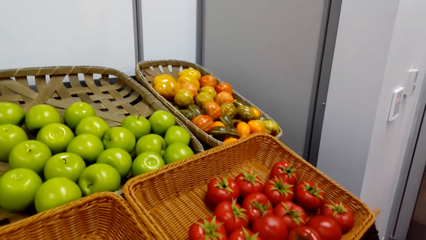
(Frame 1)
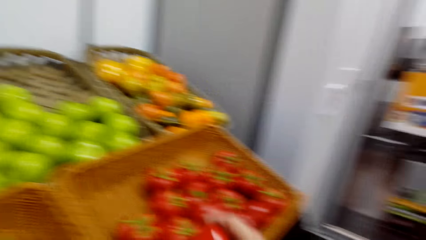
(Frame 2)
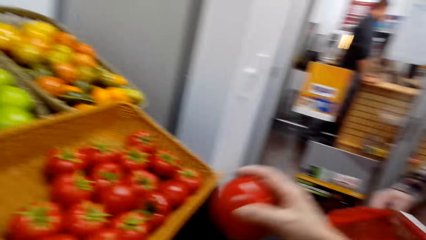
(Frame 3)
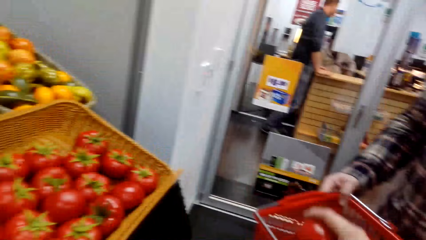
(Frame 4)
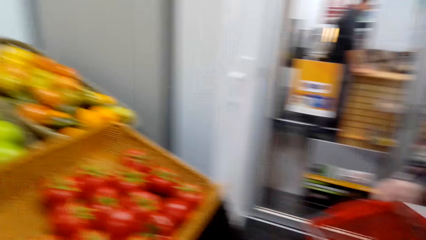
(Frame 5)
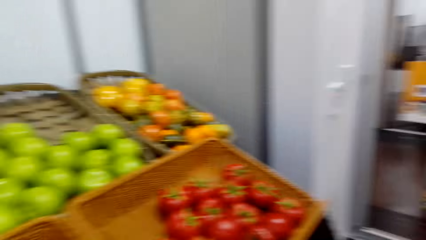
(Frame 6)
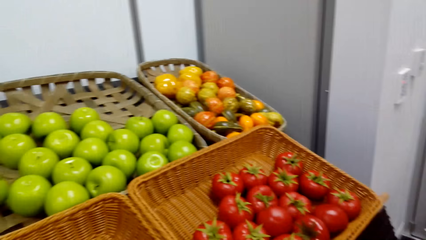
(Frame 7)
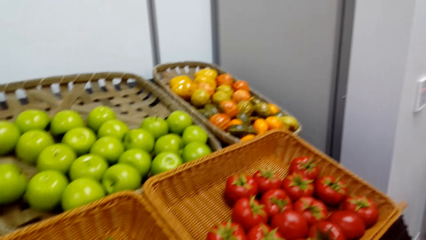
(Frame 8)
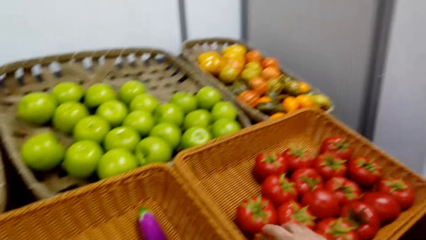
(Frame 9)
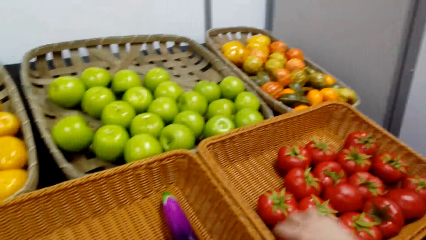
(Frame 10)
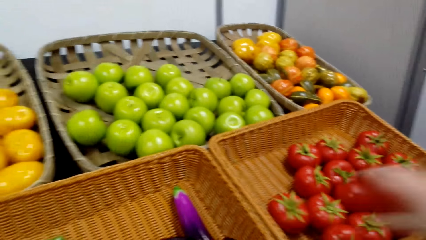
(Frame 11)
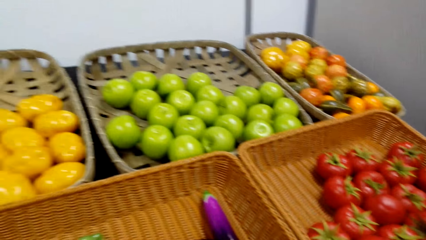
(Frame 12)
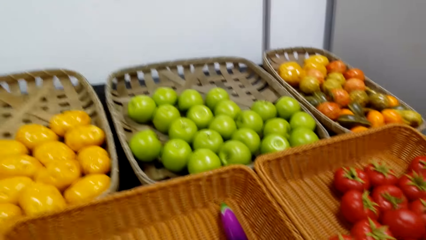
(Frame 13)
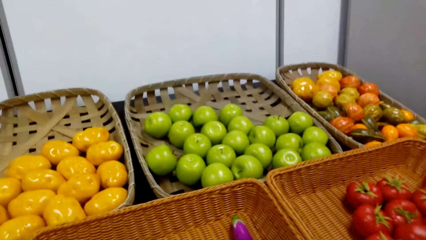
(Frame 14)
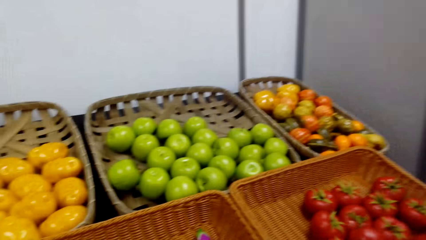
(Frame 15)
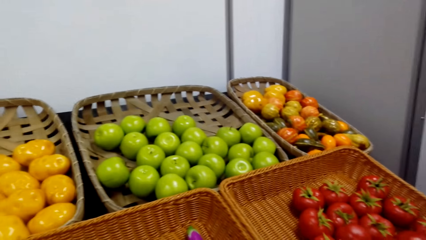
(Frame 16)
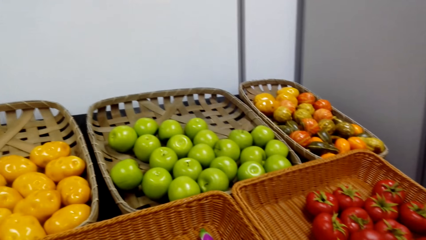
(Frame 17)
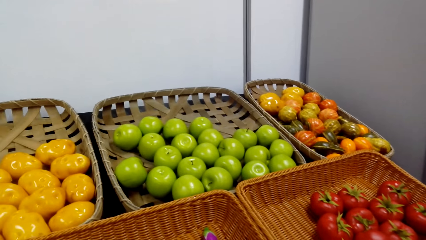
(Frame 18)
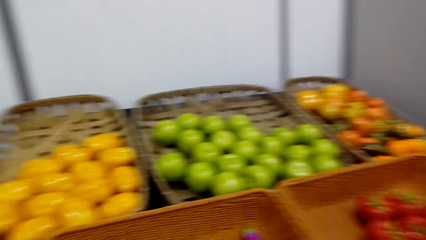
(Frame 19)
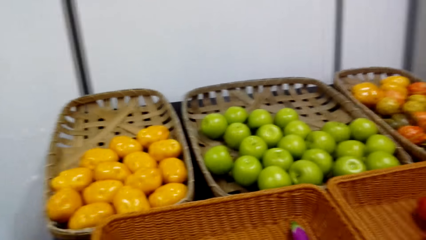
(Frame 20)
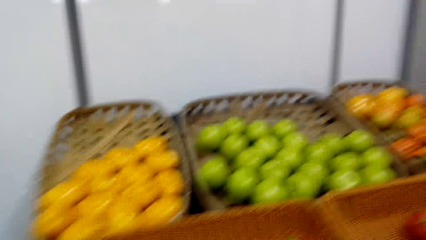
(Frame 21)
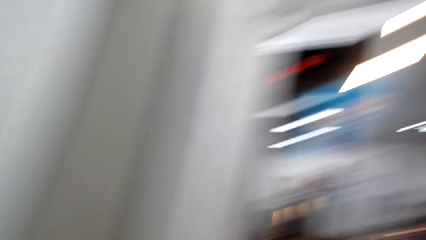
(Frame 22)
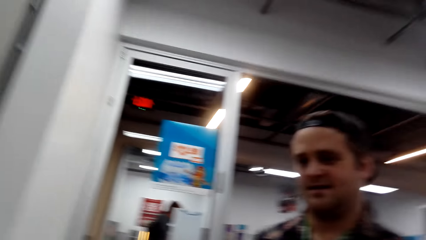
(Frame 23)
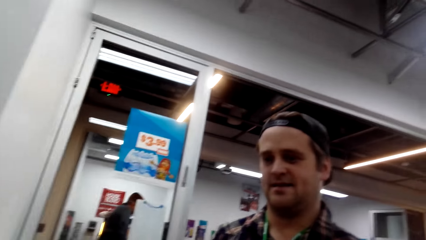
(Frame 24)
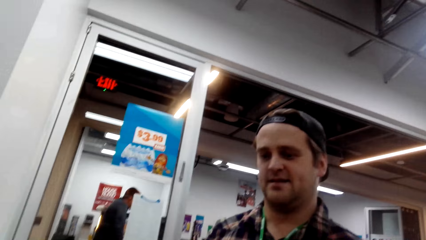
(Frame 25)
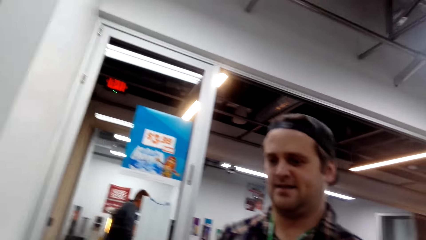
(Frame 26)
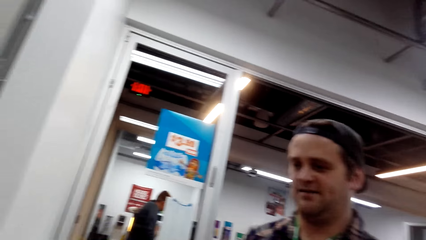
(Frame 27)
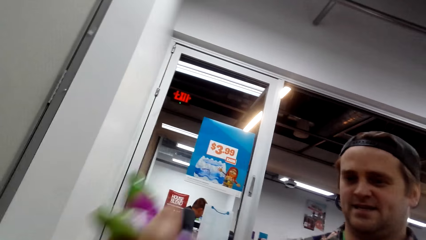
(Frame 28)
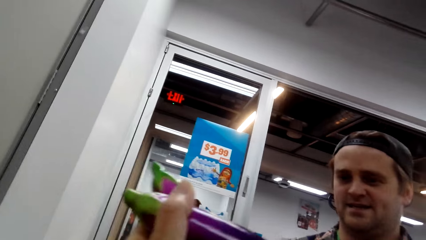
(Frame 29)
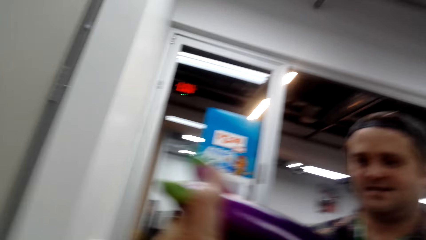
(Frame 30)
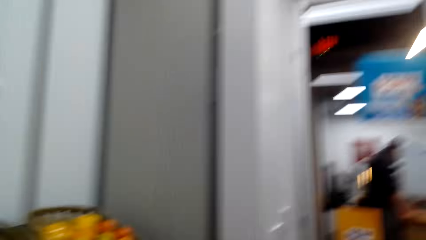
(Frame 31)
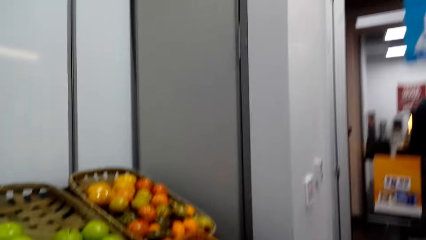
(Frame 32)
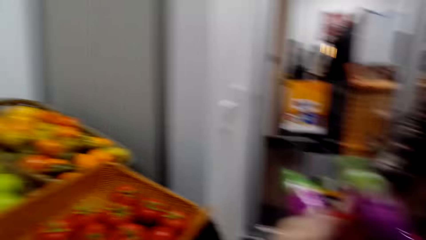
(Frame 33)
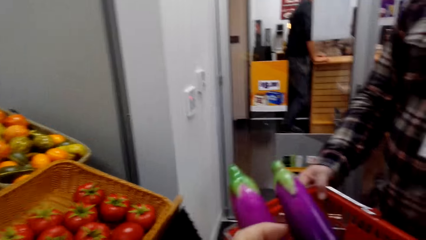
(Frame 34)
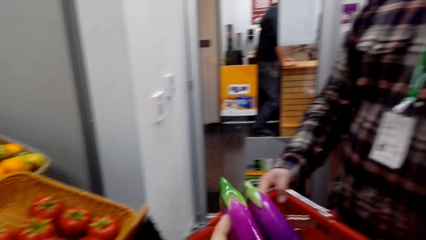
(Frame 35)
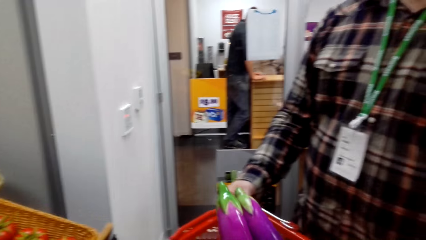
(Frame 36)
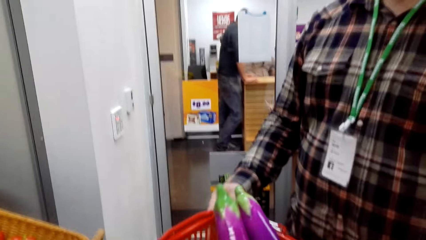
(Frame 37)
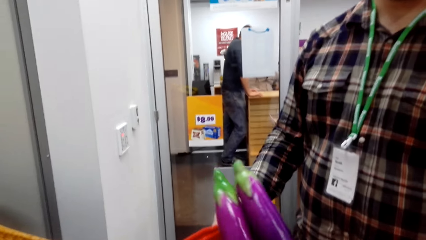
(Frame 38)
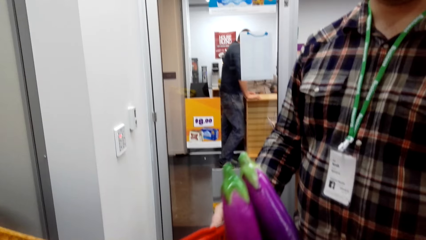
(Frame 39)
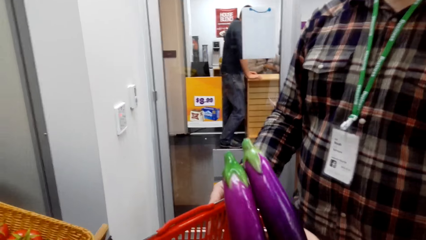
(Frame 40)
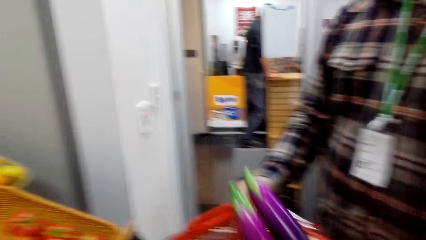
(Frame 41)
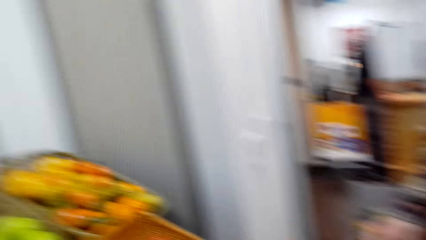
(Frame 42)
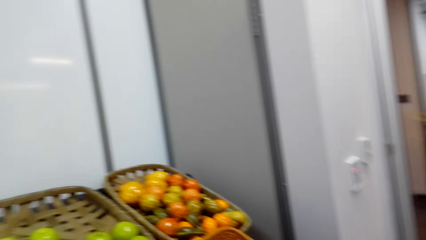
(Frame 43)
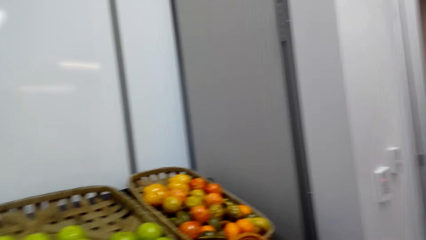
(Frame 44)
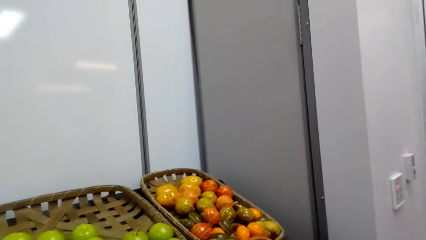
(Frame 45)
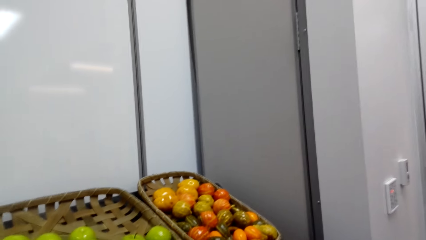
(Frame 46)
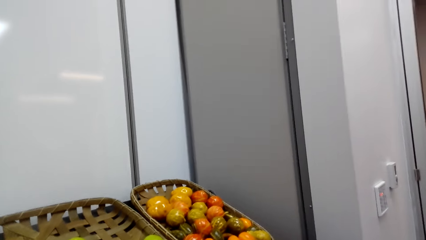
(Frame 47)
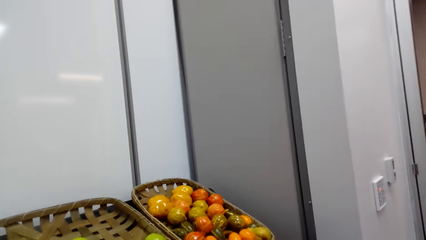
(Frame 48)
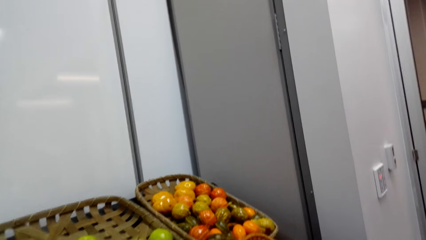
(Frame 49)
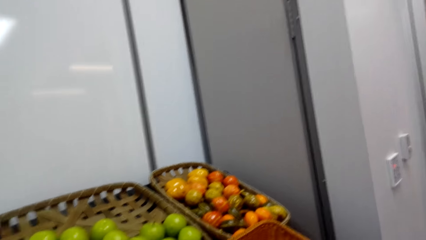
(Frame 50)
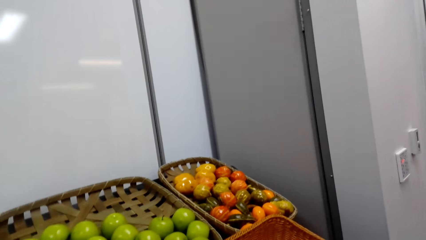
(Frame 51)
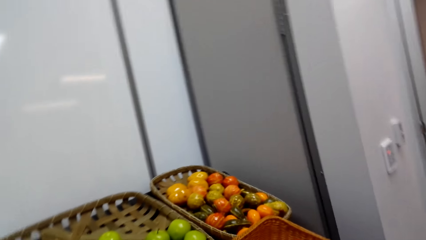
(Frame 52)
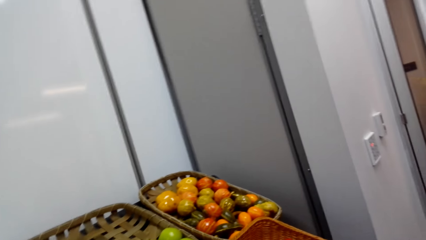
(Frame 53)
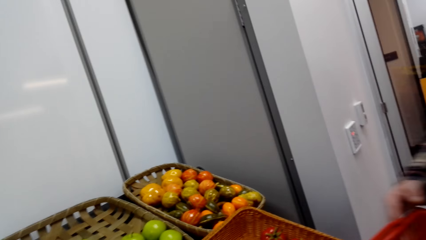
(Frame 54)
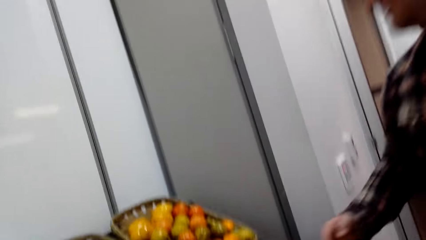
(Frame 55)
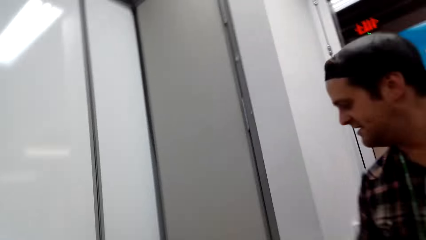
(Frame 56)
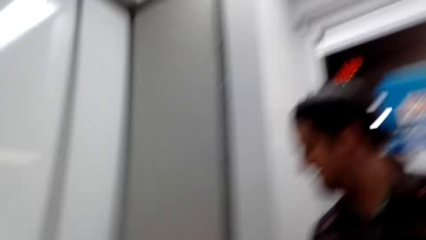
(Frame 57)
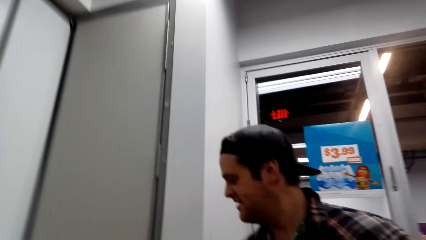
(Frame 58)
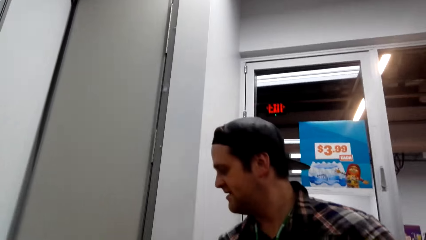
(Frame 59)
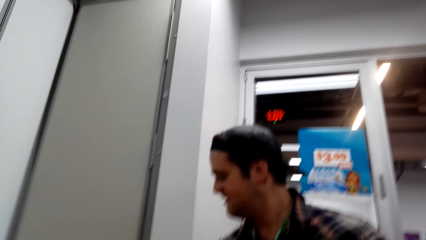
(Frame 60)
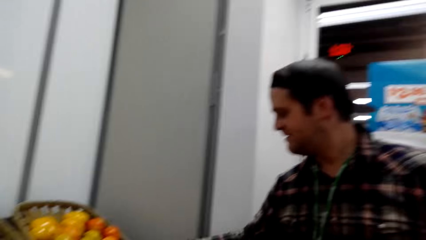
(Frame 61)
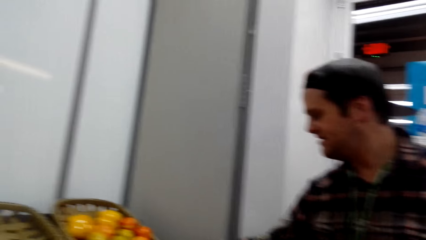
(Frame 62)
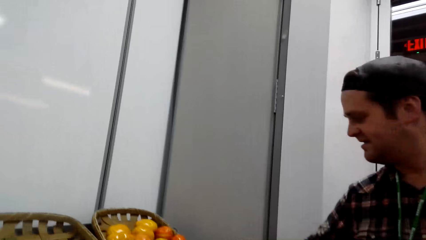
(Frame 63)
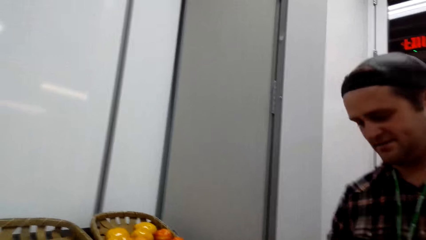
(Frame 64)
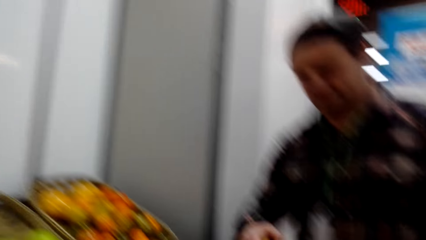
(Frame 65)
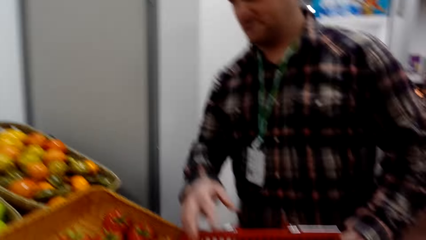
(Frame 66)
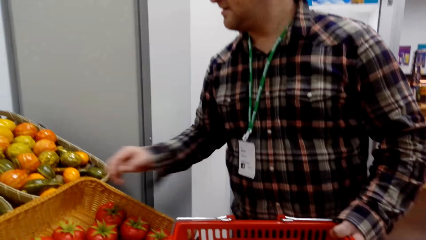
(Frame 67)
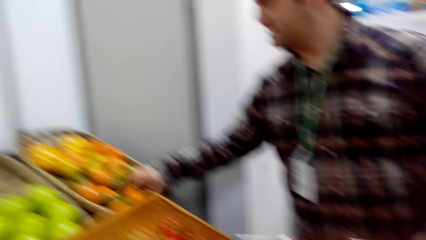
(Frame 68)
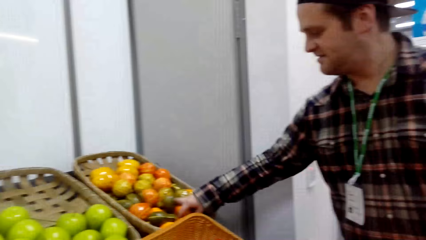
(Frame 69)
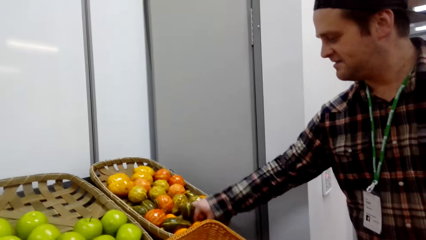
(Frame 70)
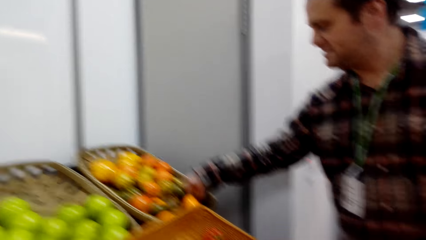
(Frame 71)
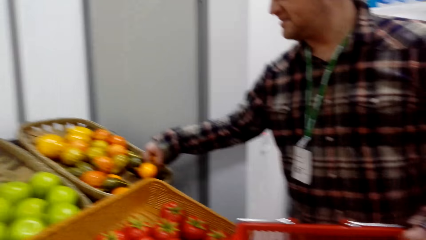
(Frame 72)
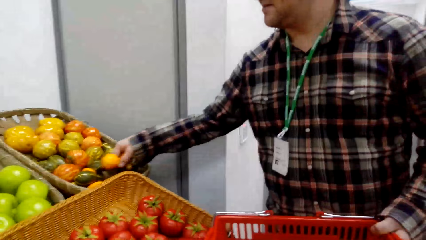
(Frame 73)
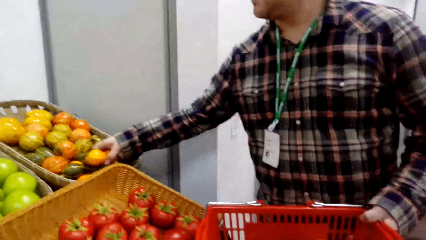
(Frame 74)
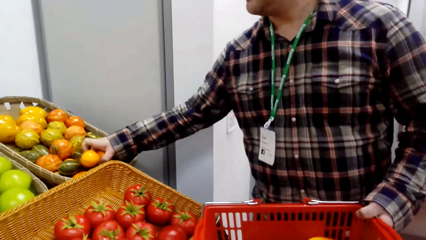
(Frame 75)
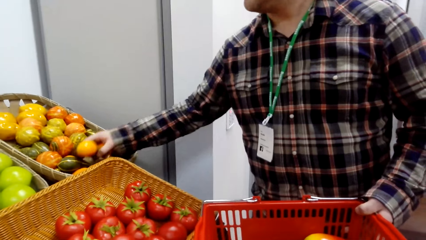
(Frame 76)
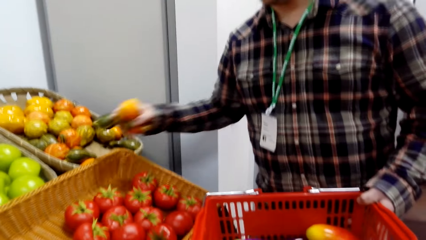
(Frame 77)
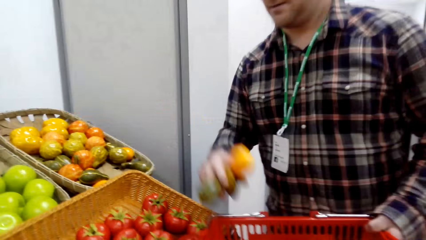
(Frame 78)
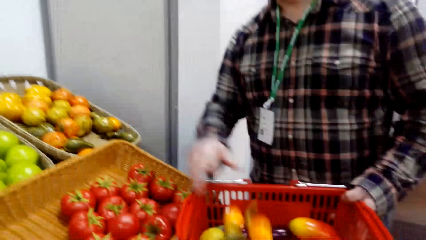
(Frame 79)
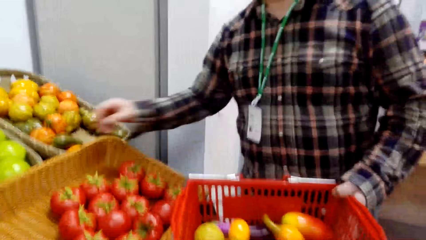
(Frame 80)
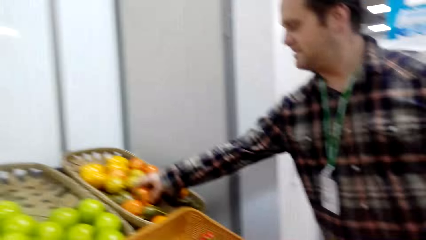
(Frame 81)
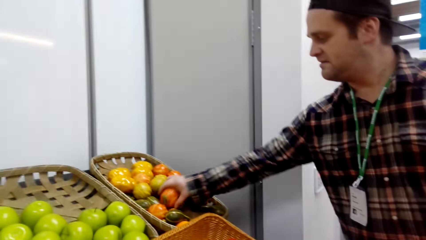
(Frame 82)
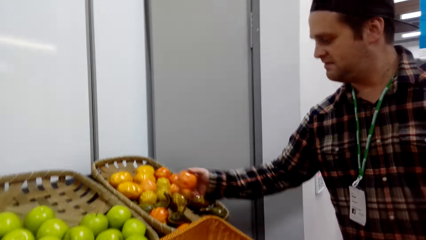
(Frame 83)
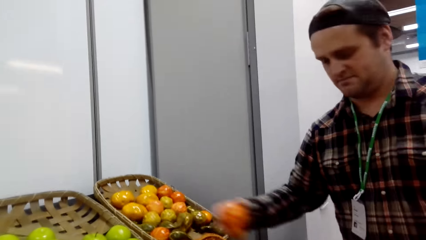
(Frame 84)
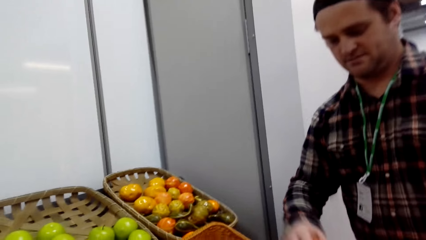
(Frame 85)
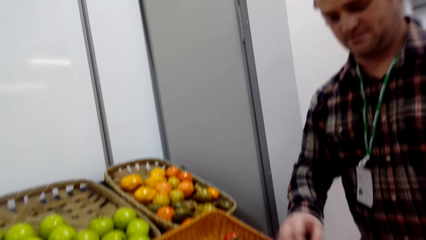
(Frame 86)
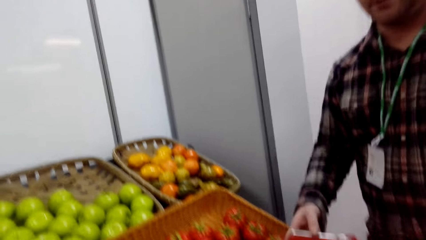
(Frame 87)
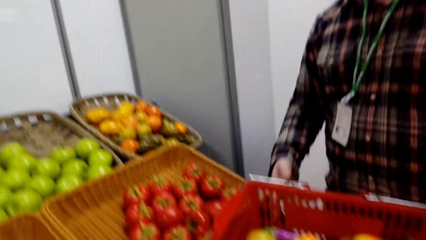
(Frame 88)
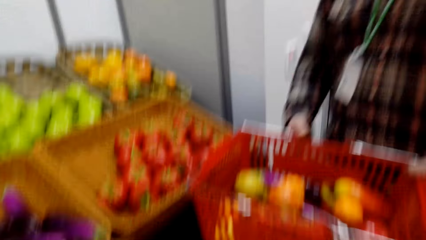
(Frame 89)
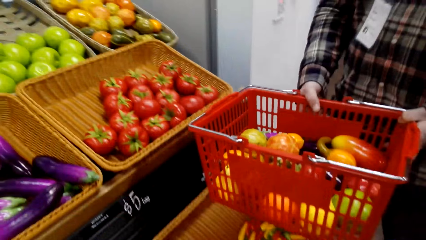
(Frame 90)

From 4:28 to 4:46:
The camera wearer picks the tomato and places the tomato in the shopping basket. They pick the tomato. They hold the eggplants and pick the eggplant. They place the eggplants in the shopping basket. A man picks the squash. The man places the squash in the shopping basket. The man picks the squash. The man places the squash in the shopping basket. The man picks the squash. Another man places the squash in the shopping basket.
